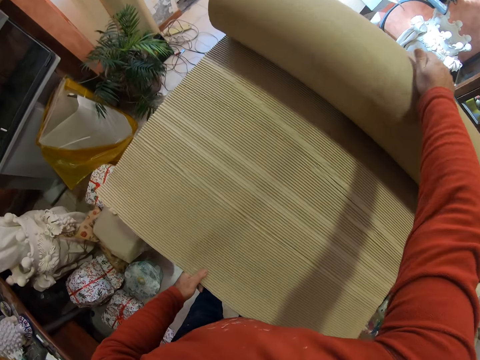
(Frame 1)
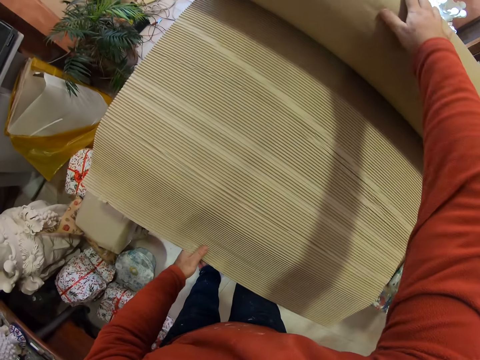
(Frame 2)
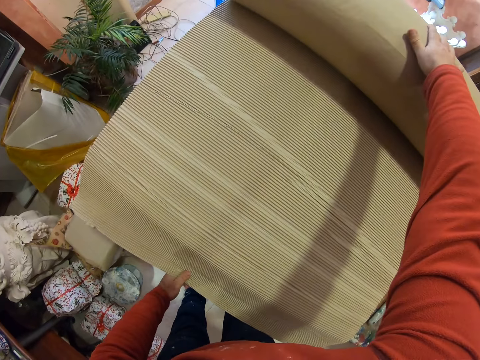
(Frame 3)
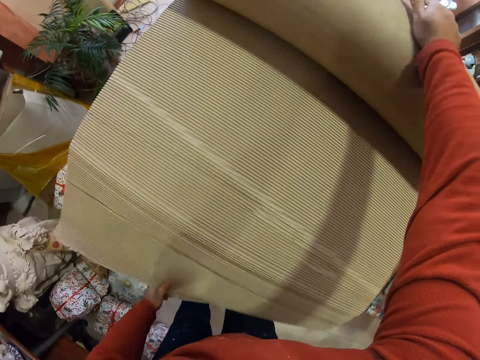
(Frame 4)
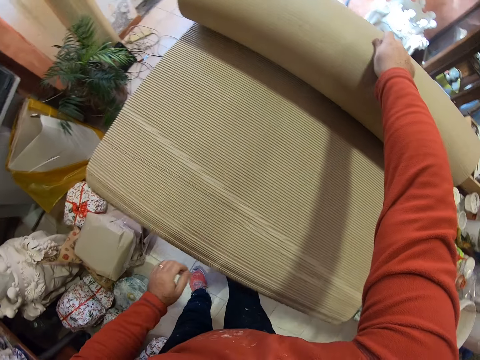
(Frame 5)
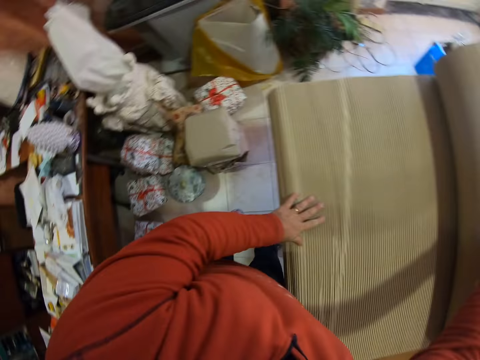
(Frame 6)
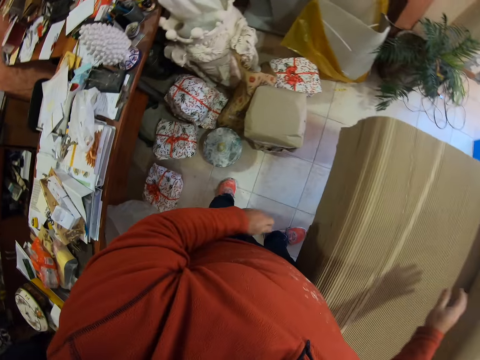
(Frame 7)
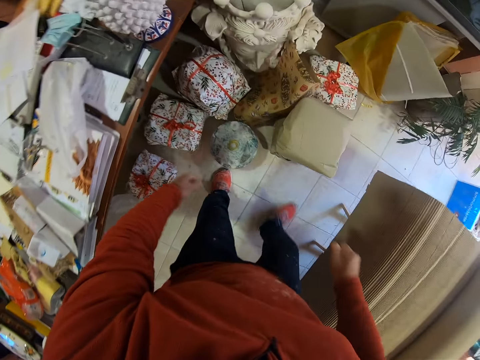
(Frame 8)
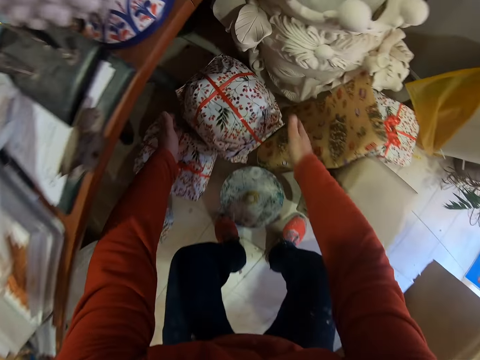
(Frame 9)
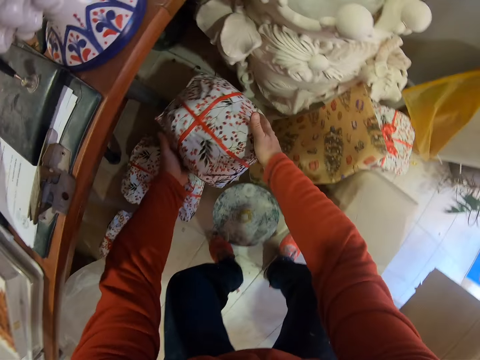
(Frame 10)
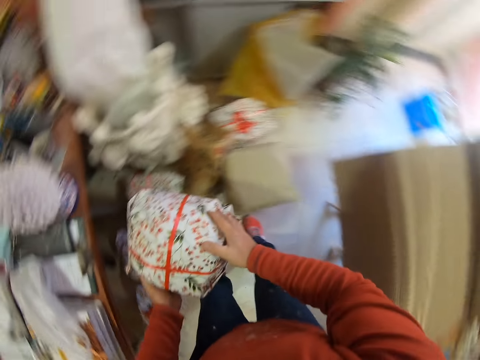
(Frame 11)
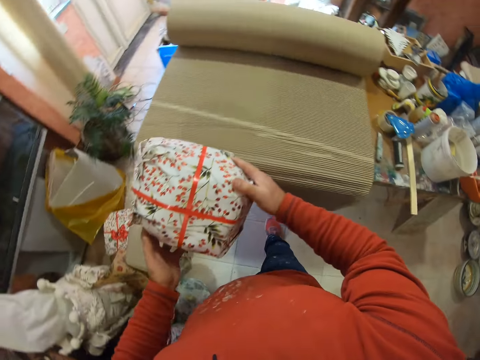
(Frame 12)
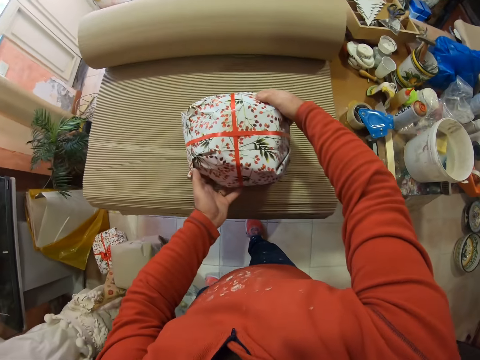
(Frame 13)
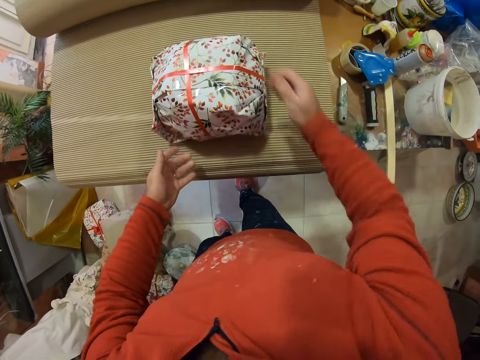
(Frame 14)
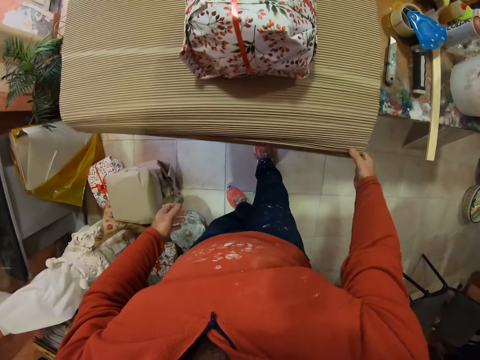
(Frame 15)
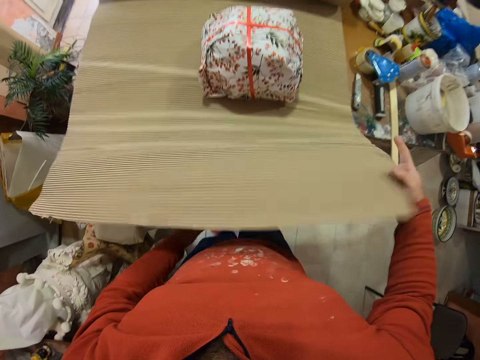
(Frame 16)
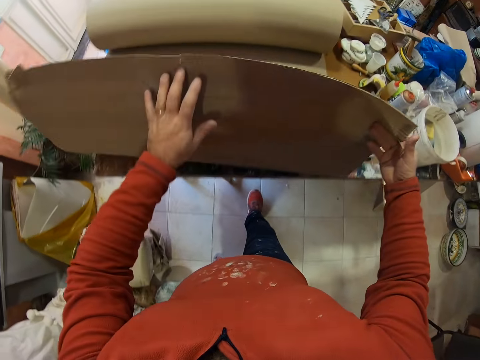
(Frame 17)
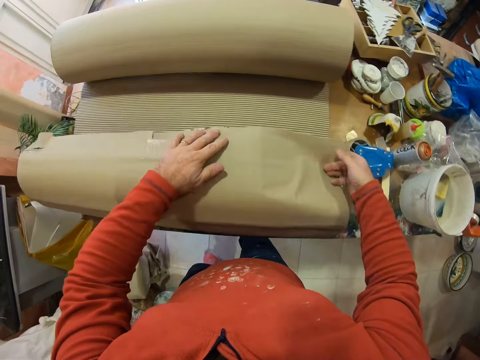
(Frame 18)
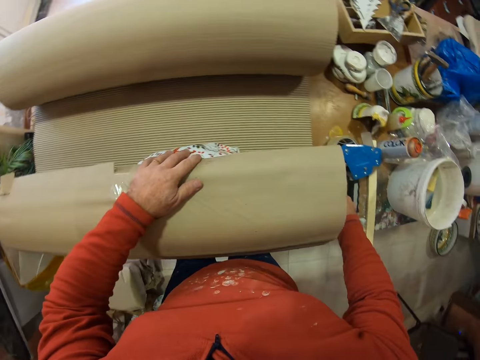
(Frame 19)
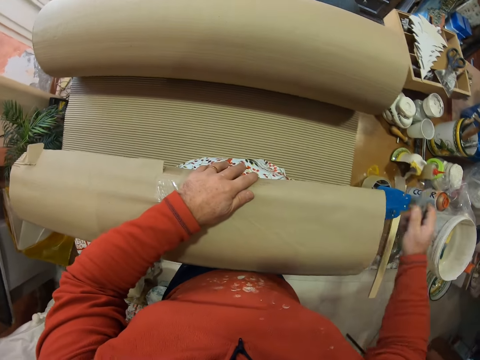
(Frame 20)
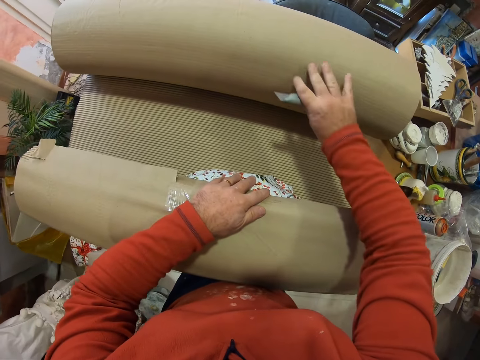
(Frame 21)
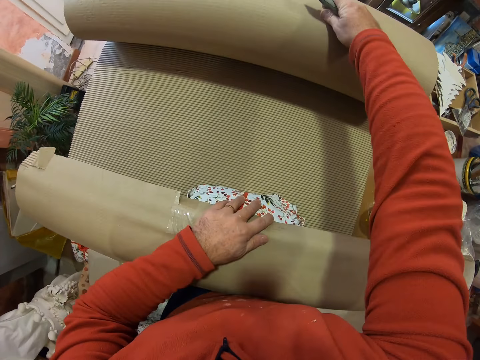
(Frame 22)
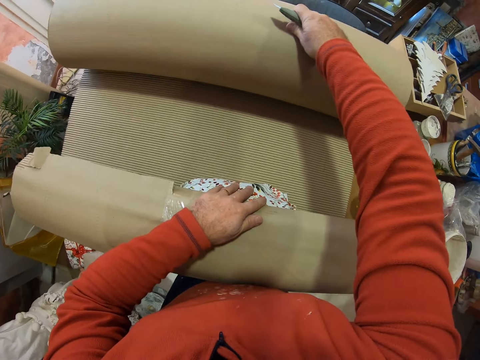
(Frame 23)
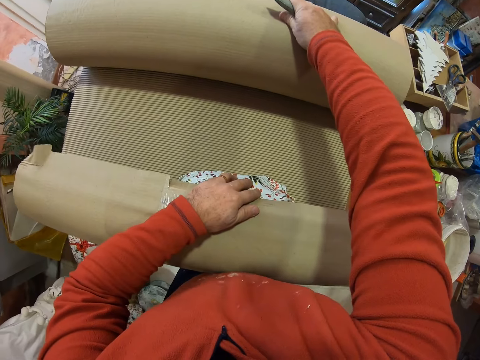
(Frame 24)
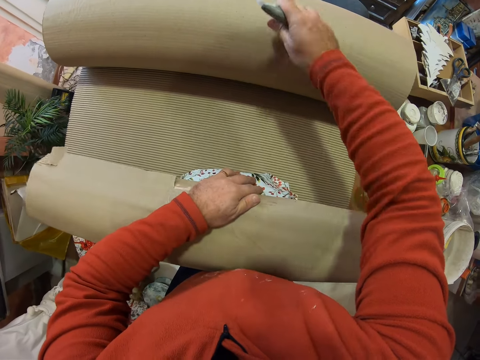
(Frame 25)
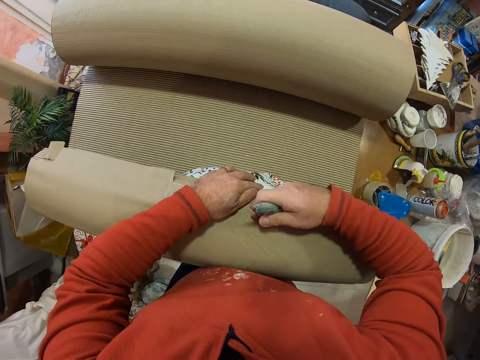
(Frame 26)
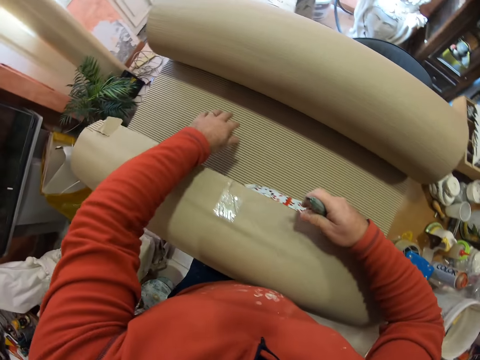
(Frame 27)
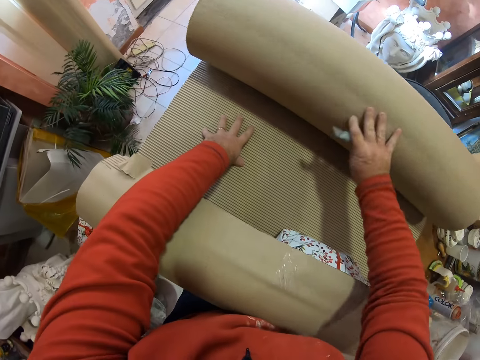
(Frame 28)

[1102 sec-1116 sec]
The camera wearer picks up the parcel from the floor. They put the parcel on the brown paper or carton. They wrap the parcel with the brown paper. They pick up the knife from the table. They adjust the brown paper roll. They roll out the carton.

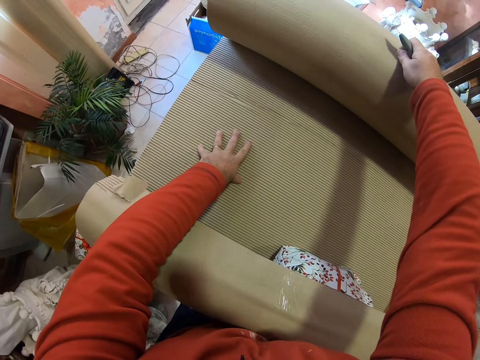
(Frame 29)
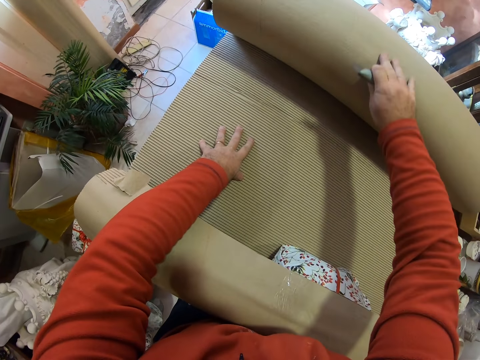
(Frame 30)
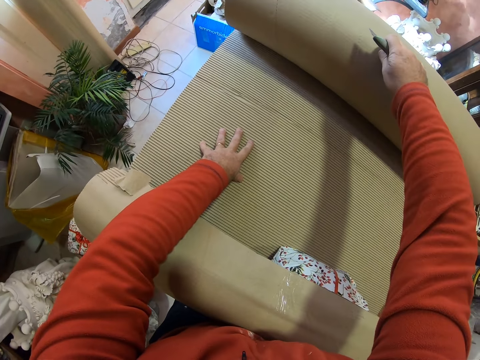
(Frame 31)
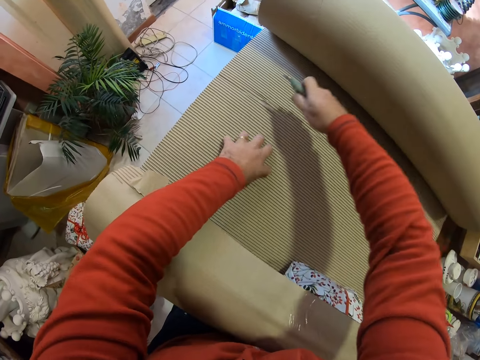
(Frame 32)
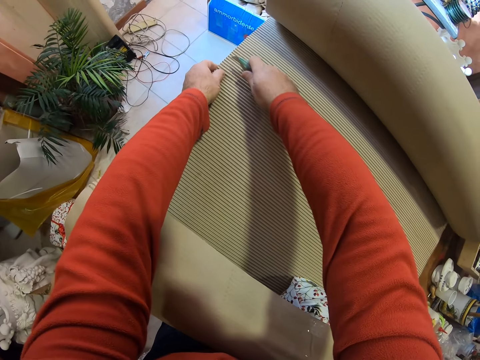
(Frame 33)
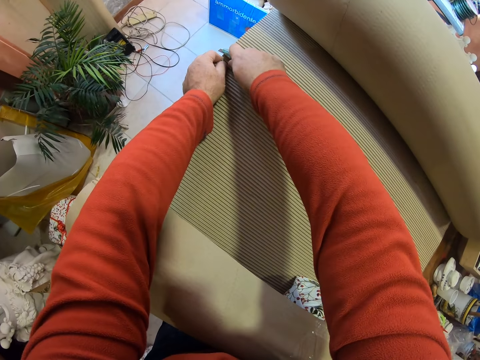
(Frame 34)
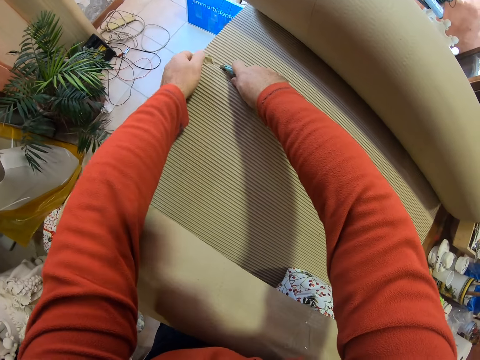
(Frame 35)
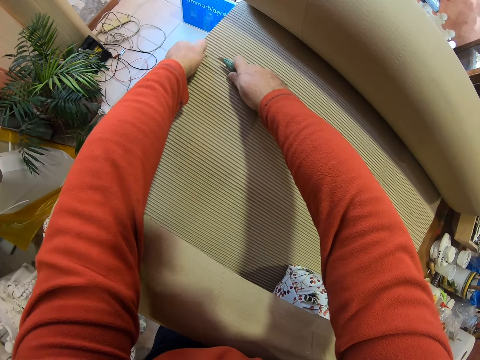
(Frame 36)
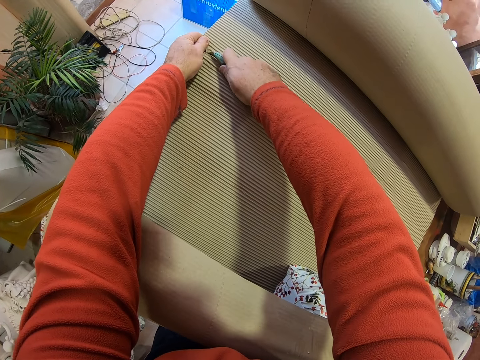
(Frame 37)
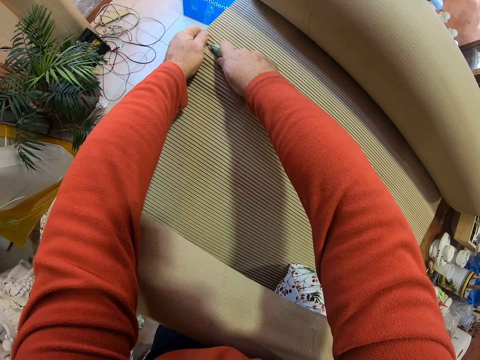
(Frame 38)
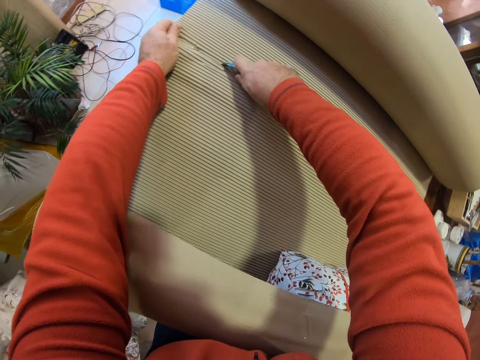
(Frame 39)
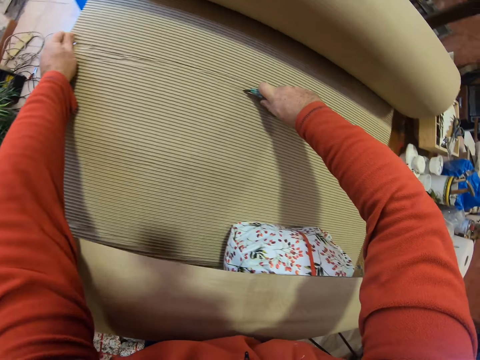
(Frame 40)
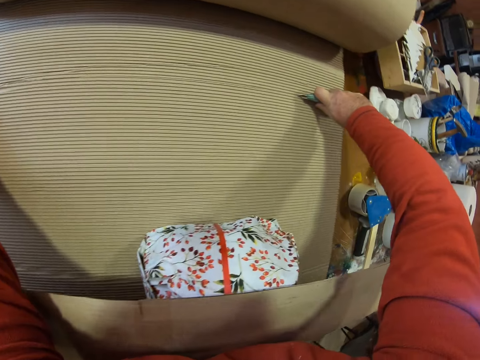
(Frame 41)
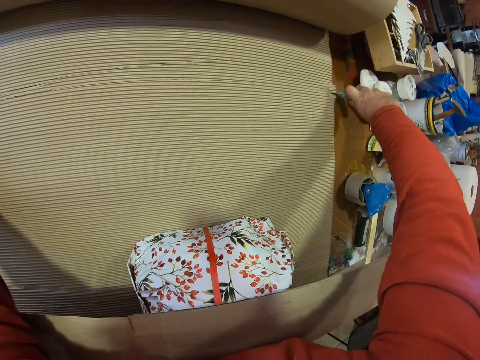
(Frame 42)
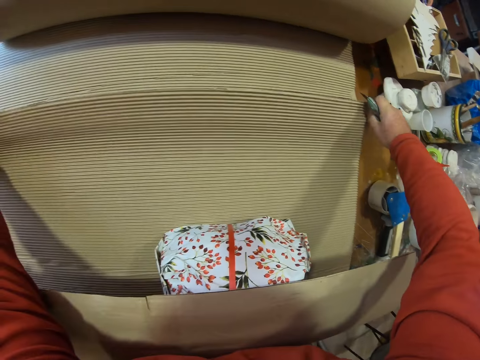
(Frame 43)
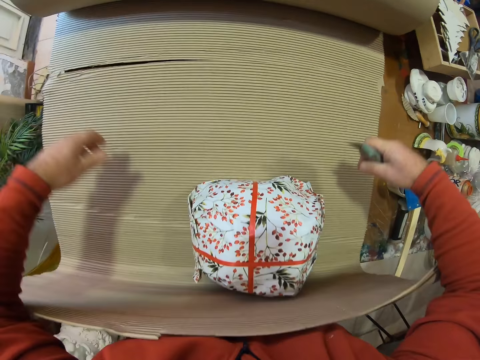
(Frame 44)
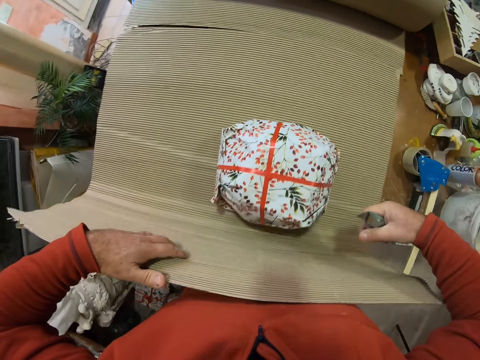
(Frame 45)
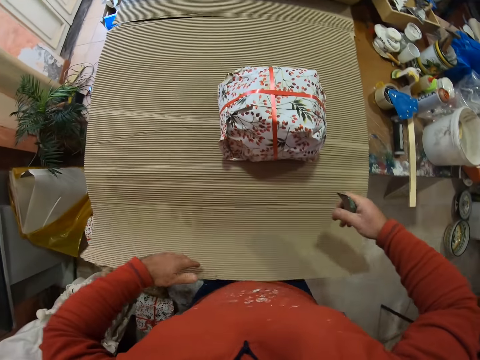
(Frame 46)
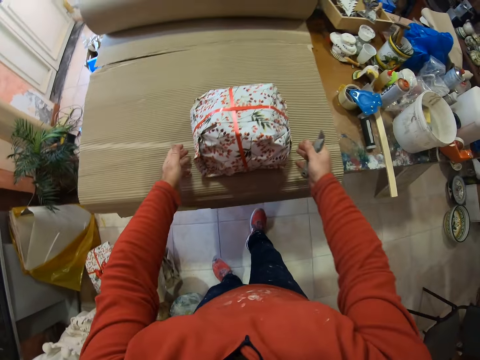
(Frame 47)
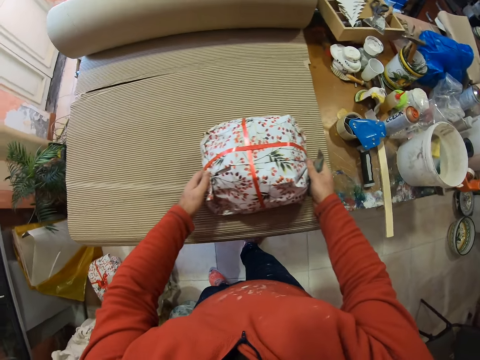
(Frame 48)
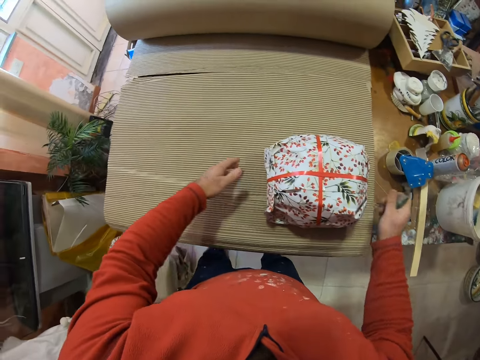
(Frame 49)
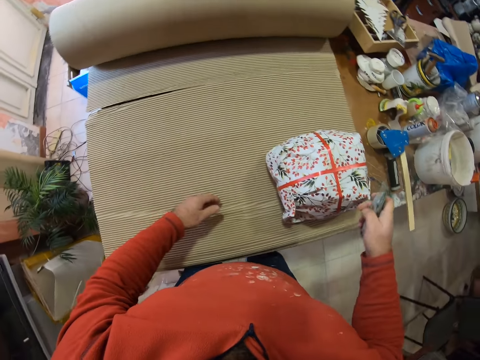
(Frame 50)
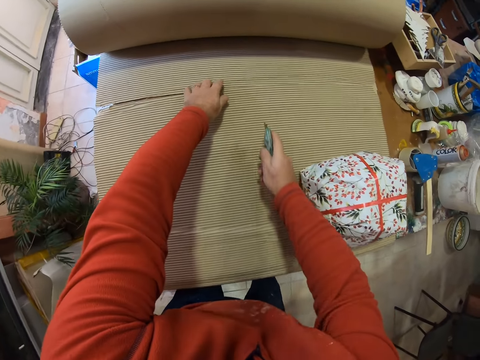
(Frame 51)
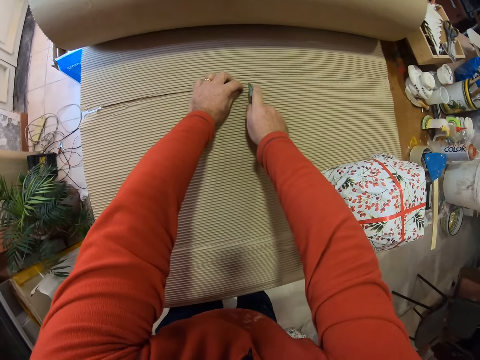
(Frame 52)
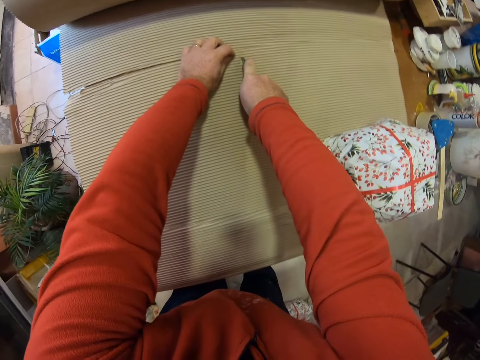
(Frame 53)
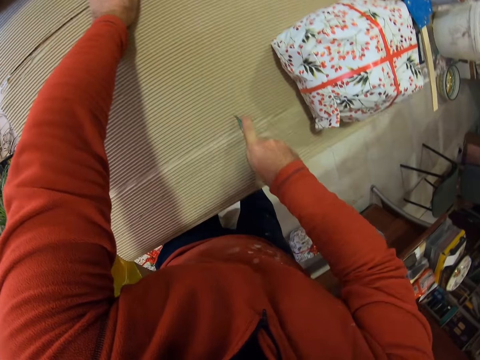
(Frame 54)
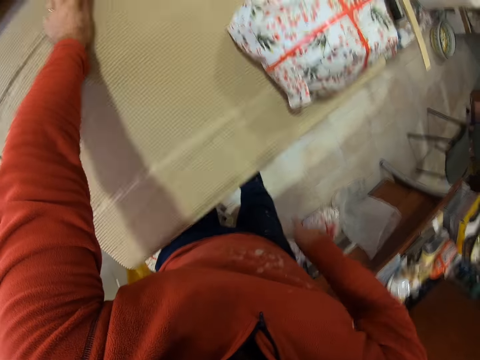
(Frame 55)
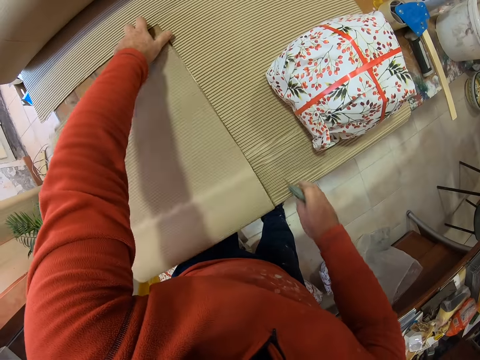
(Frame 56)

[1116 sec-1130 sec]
The camera wearer cuts the brown paper with the knife. They extend the parcel. They move the parcel aside. They cut the brown paper with the knife.
